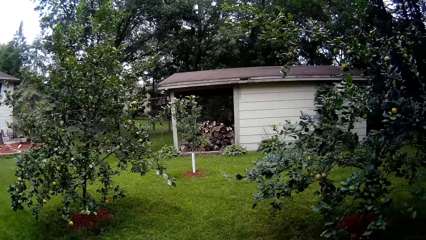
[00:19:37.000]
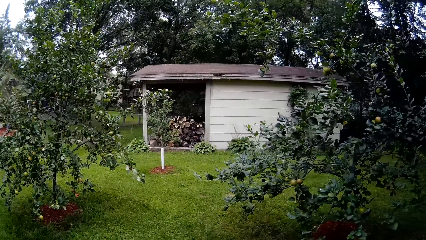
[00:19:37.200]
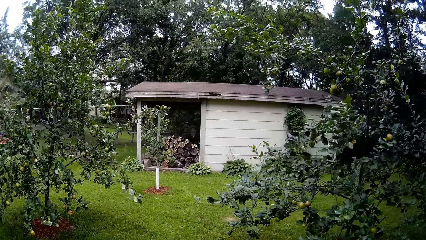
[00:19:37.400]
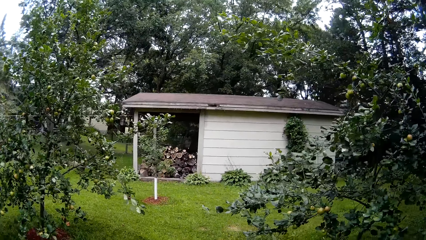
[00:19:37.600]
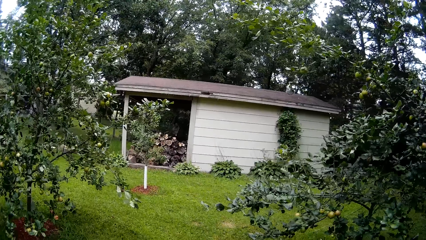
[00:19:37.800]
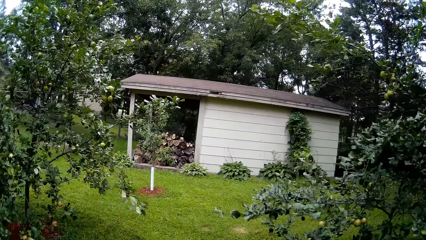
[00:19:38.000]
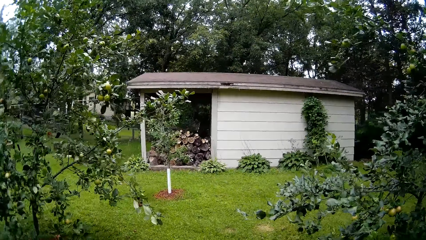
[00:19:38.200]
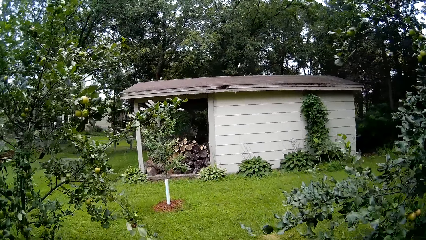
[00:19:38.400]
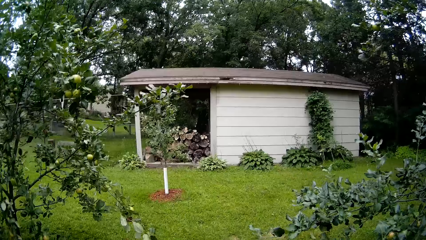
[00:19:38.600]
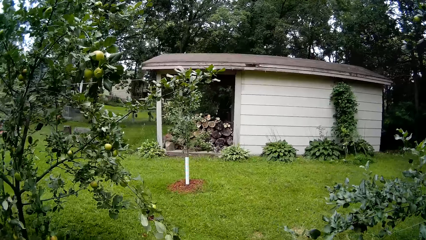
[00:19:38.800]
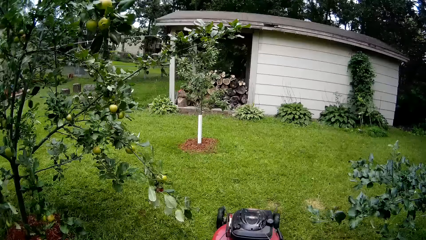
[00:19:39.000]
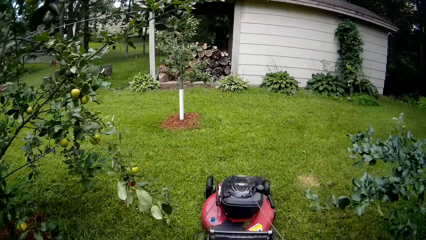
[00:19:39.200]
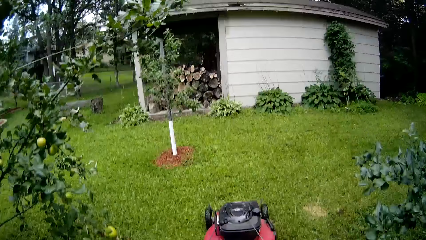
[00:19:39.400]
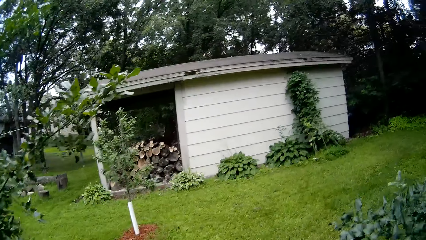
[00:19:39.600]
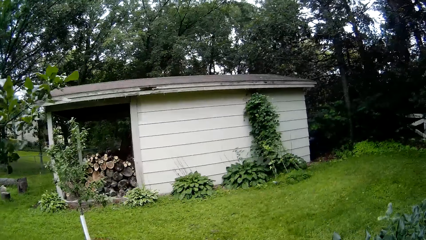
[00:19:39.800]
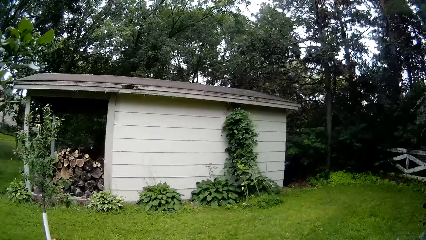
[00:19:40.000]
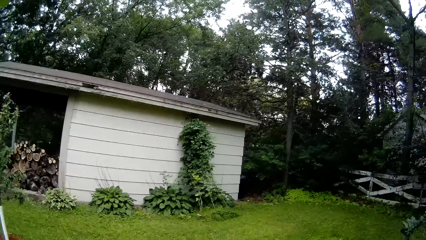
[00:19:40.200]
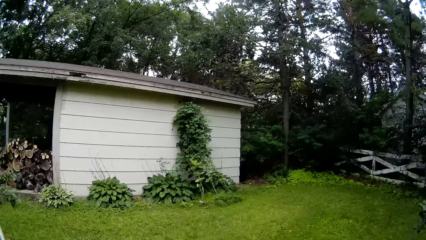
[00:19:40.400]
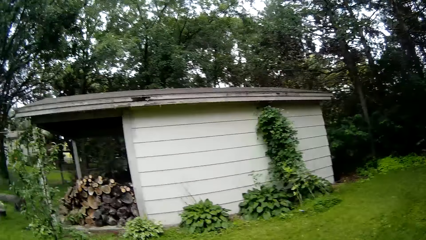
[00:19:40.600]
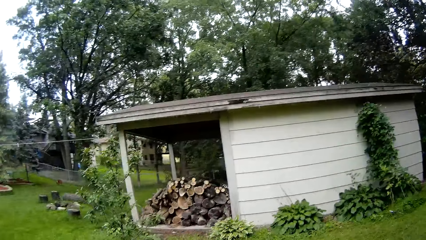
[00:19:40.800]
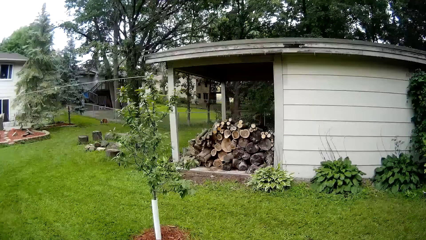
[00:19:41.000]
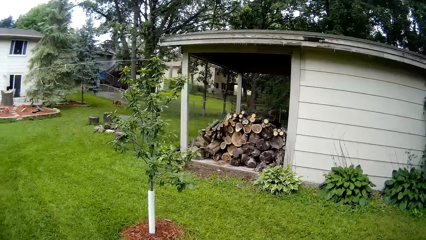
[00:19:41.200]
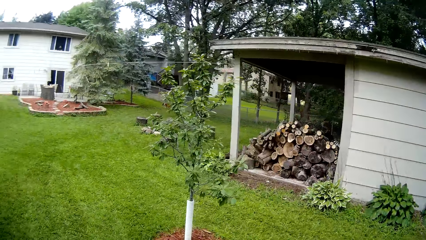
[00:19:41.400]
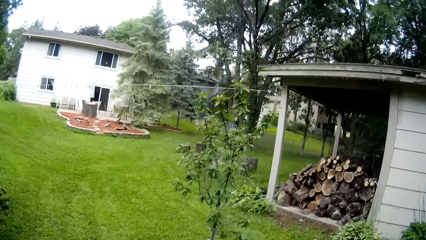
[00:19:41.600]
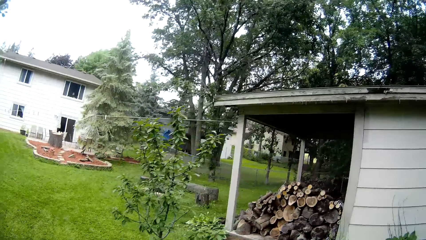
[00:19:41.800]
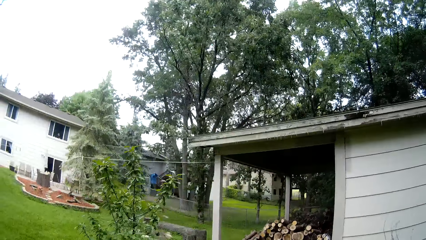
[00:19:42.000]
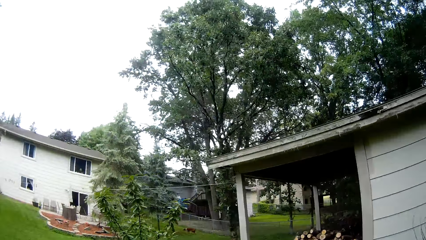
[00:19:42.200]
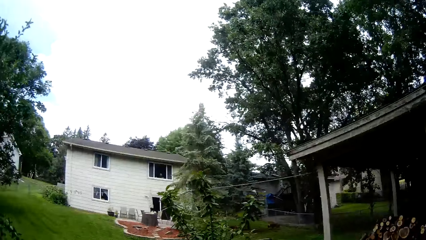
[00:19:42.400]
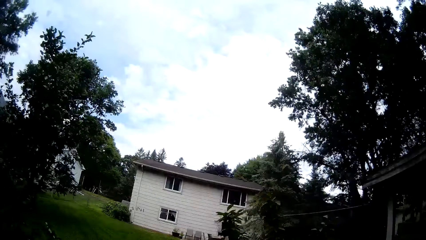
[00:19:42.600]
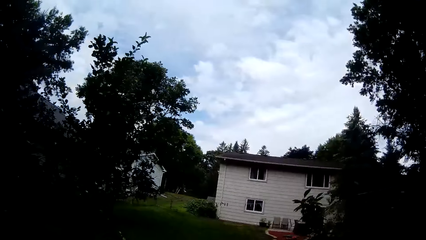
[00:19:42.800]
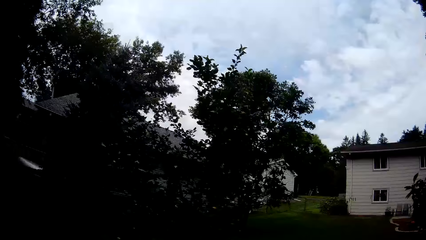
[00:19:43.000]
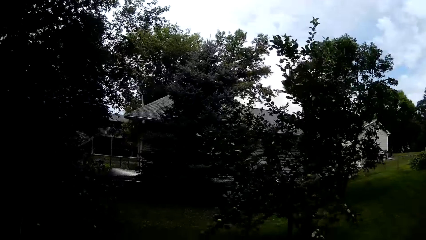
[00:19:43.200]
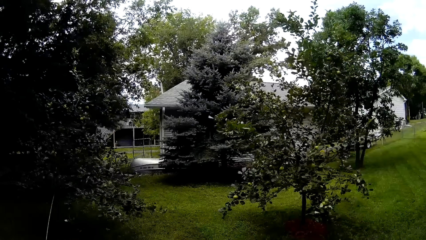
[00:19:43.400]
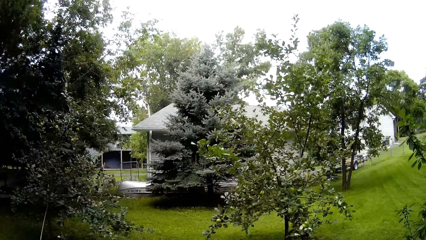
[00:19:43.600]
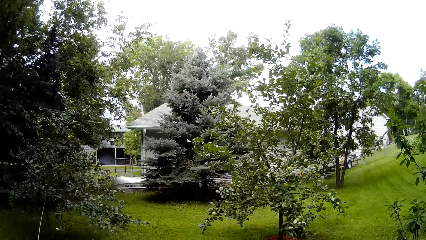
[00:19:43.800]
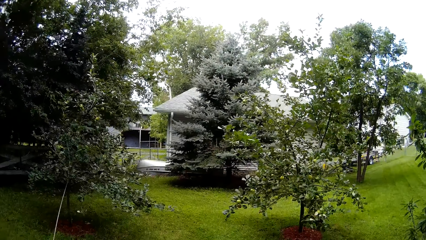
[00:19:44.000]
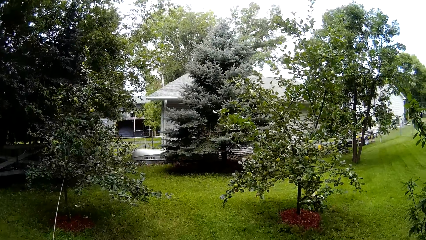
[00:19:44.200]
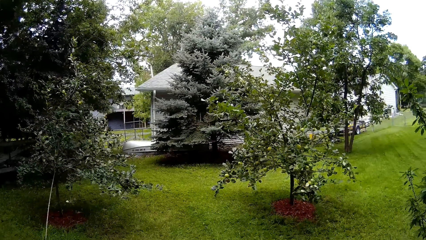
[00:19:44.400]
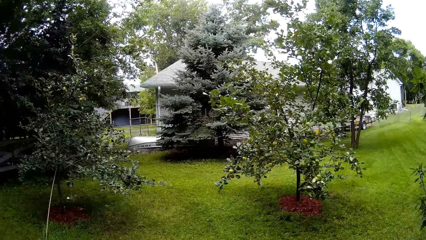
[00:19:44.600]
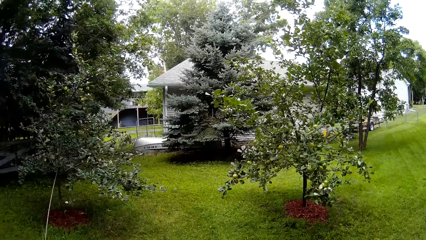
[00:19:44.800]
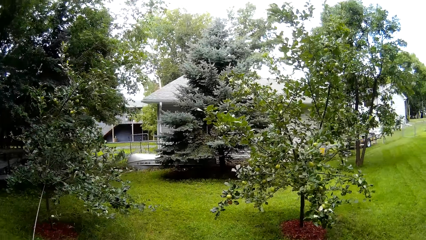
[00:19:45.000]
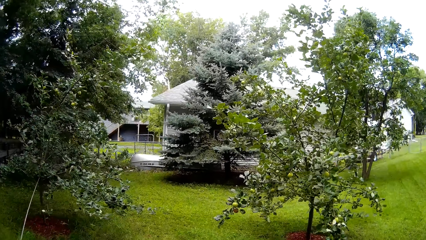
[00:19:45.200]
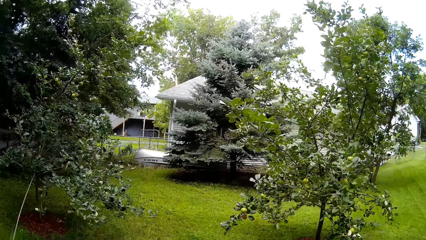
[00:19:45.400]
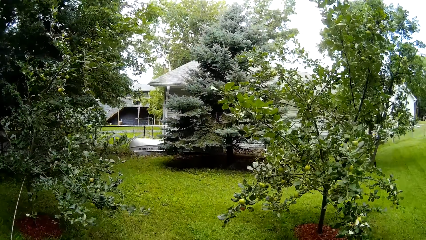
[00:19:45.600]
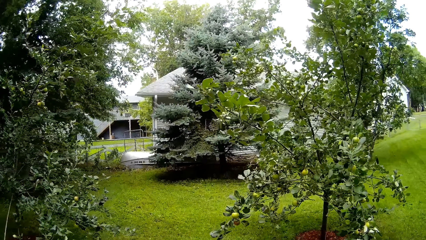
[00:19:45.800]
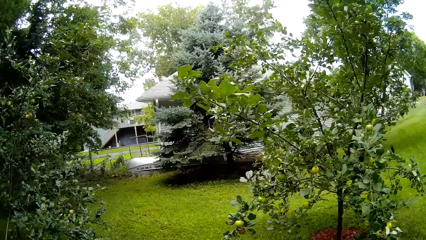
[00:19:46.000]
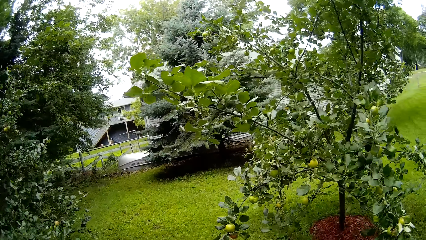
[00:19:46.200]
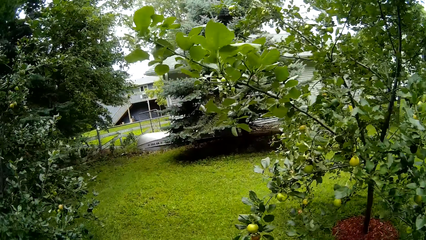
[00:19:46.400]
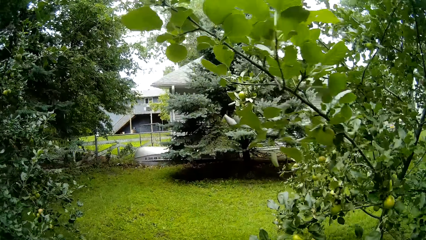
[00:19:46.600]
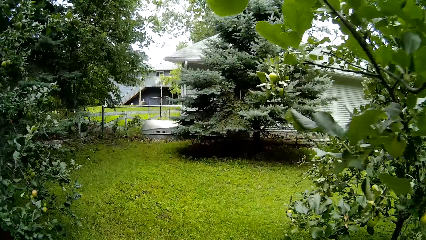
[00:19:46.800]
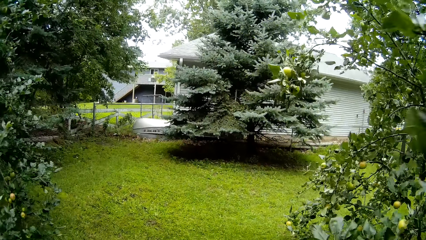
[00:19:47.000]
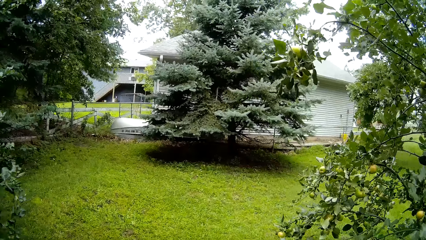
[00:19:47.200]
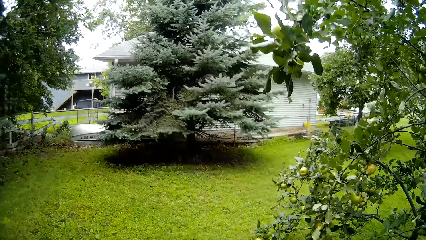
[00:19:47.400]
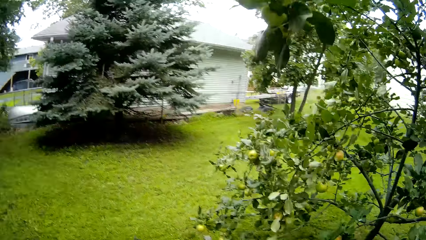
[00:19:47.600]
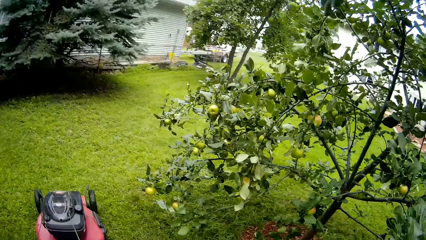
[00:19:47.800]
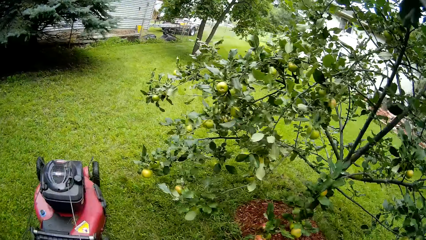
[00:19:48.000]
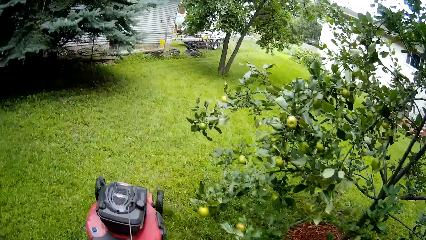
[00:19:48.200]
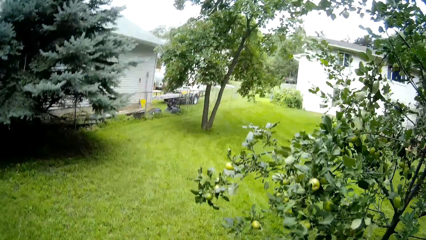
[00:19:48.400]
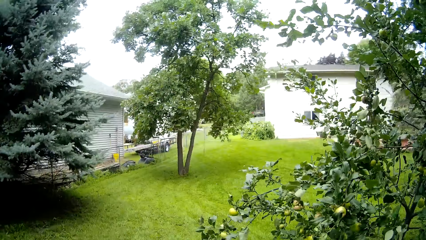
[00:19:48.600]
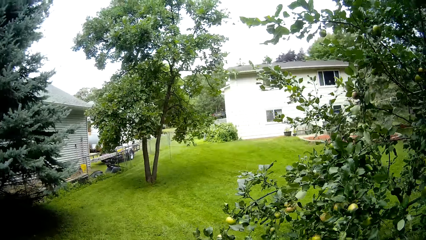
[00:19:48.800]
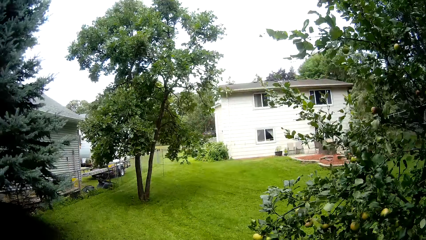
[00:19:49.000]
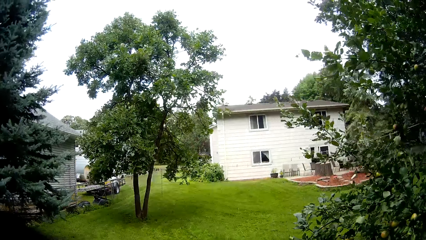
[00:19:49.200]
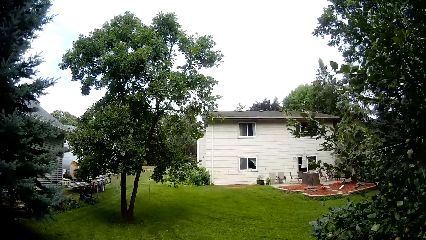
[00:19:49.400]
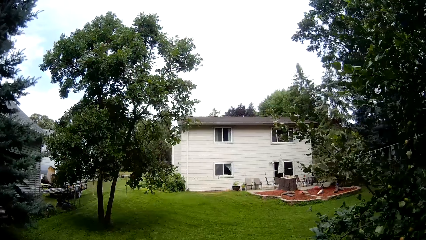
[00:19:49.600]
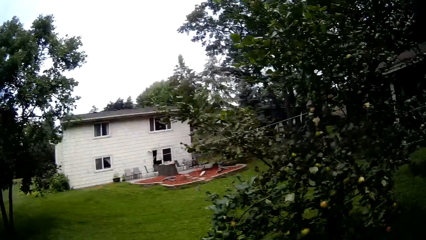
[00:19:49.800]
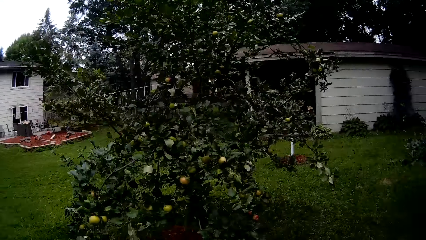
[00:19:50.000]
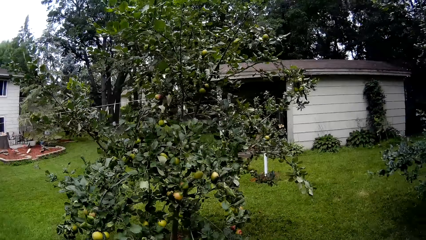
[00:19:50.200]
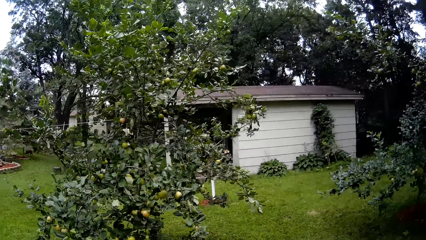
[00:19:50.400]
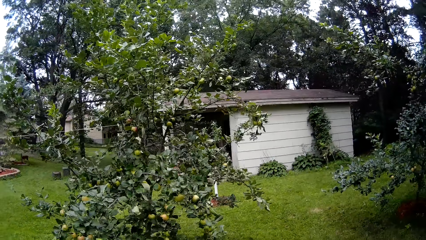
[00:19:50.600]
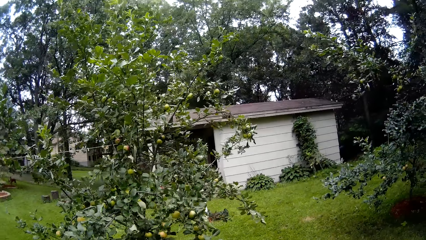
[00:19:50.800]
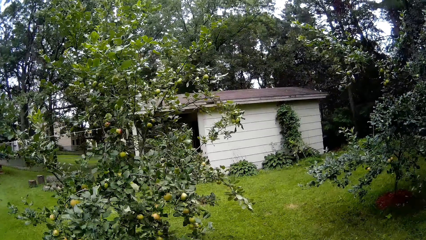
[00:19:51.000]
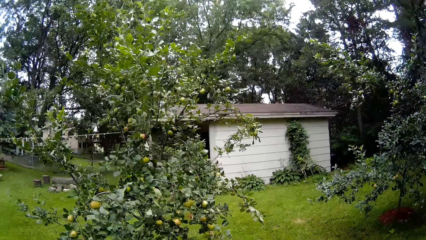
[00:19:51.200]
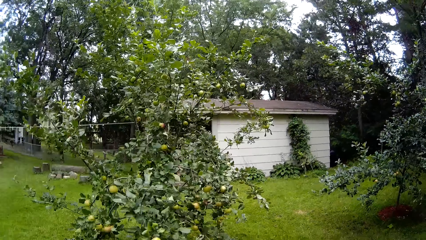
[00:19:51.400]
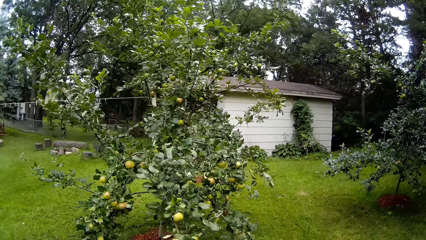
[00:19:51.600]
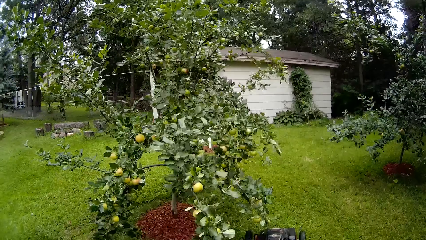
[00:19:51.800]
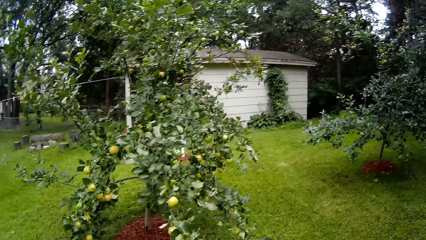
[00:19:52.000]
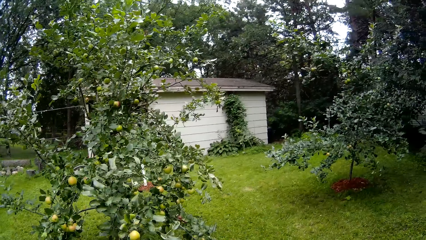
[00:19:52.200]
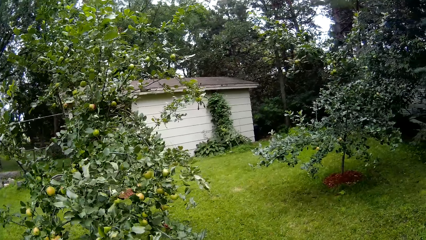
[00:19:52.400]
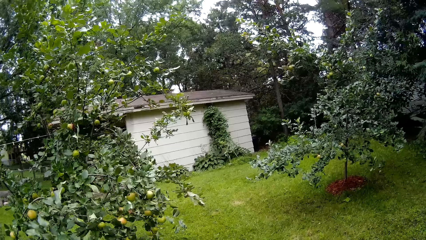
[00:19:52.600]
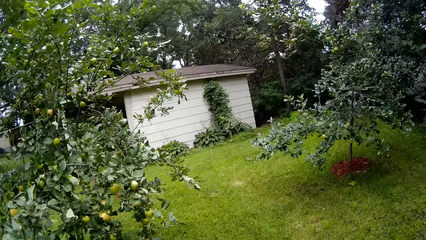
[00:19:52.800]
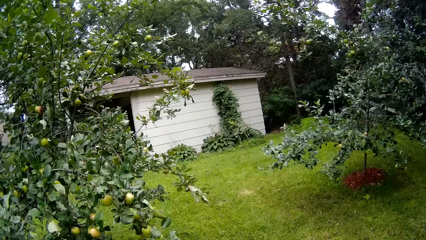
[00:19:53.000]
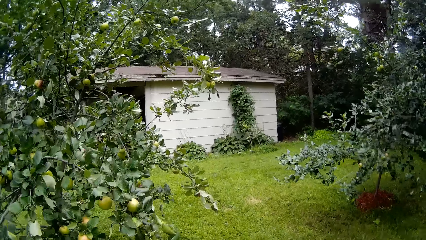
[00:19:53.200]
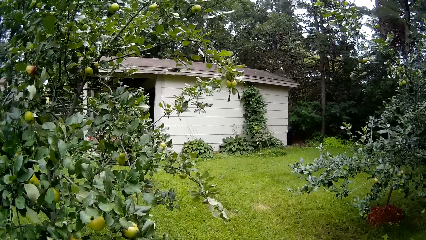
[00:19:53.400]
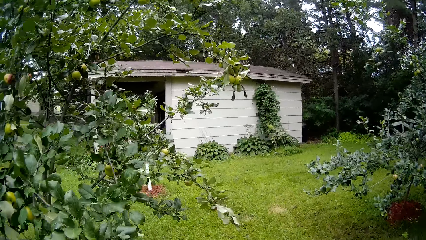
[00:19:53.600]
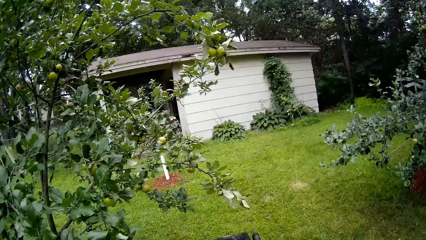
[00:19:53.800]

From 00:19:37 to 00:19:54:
The camera wearer mows the lawn with a lawnmower. They mow the lawn with the lawnmower again.
